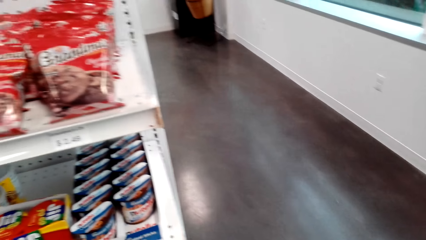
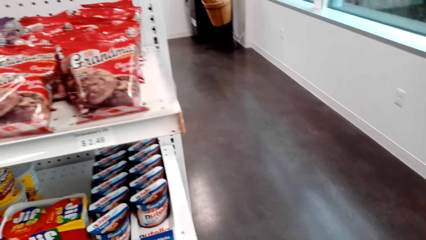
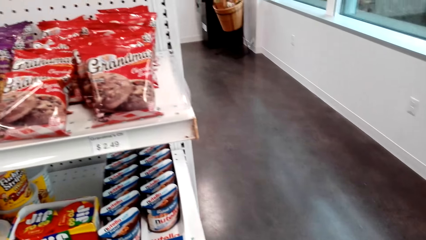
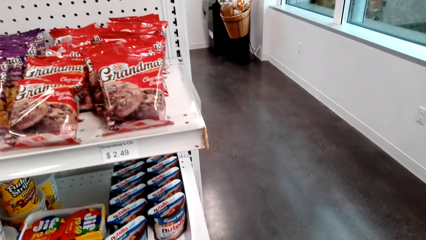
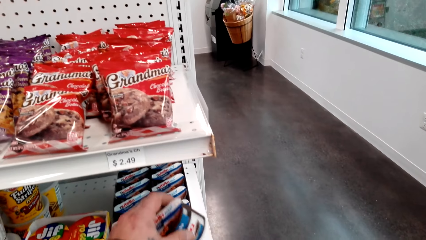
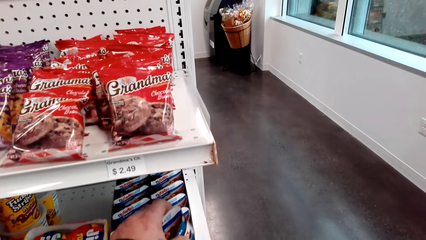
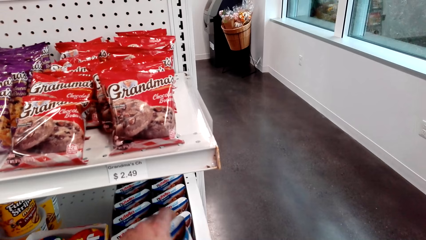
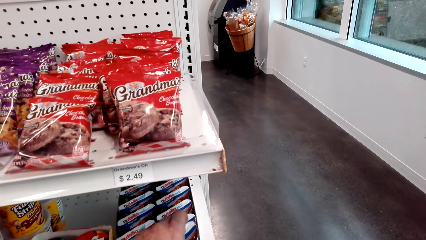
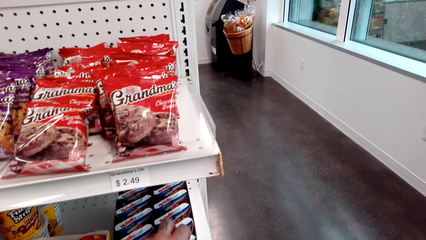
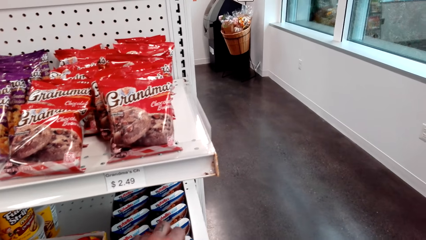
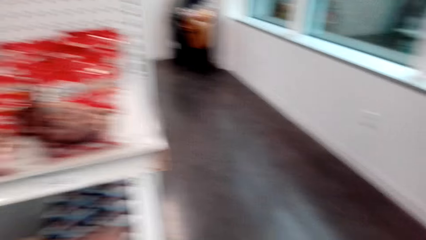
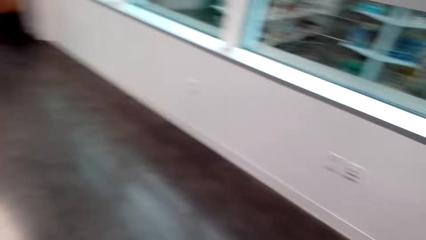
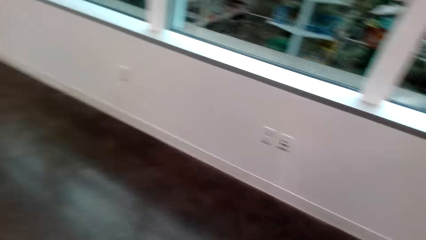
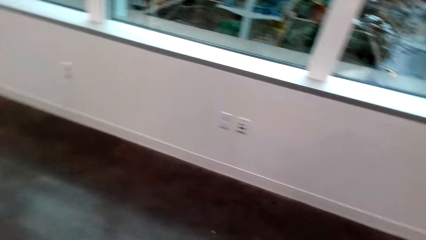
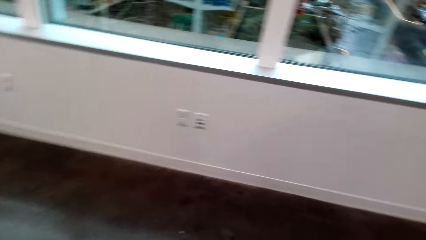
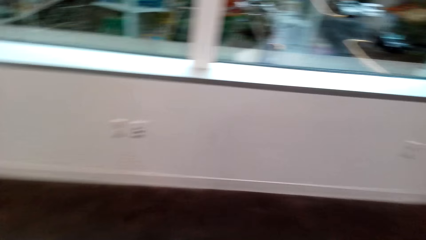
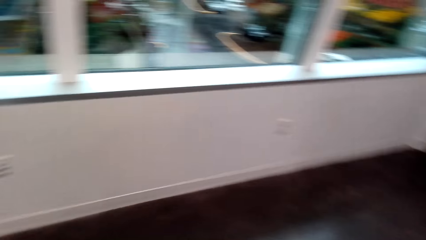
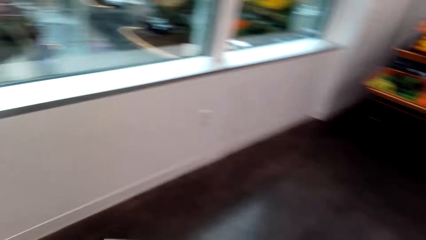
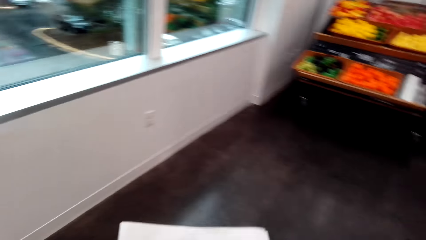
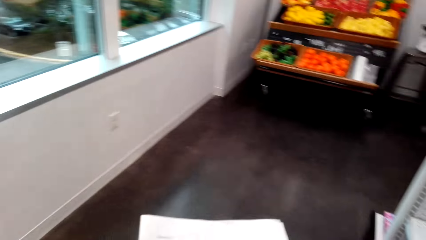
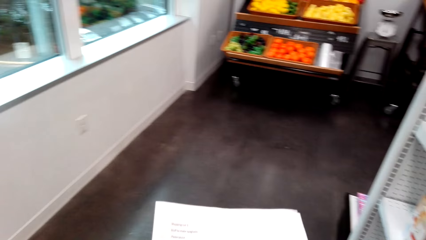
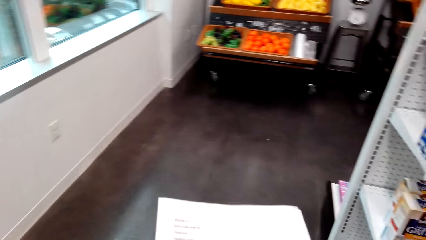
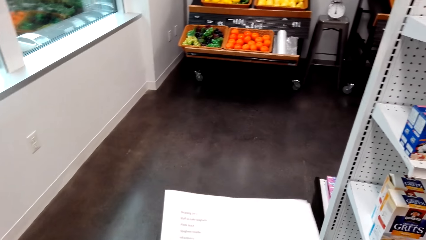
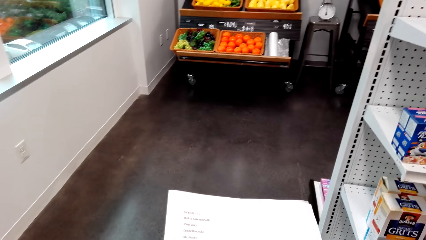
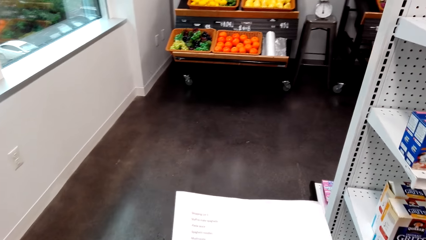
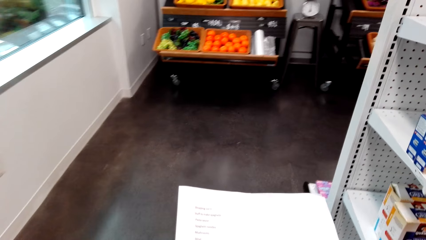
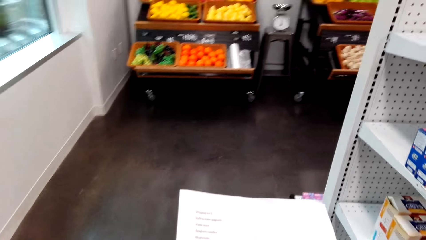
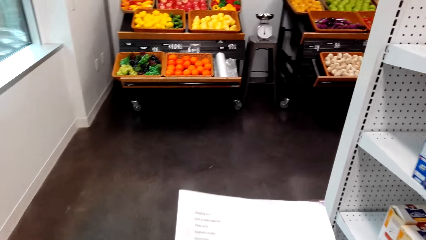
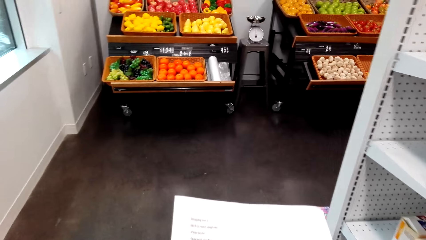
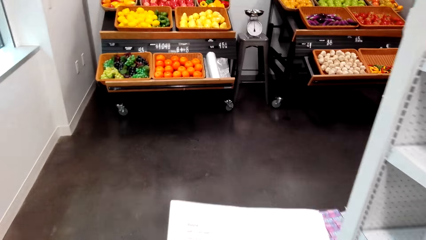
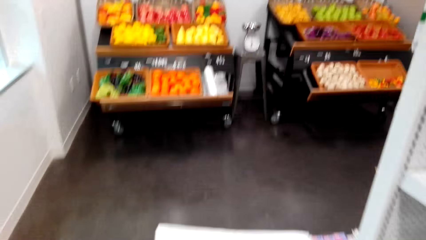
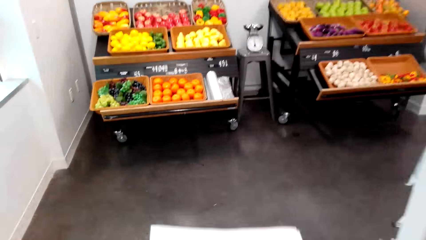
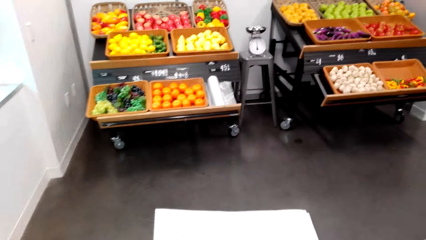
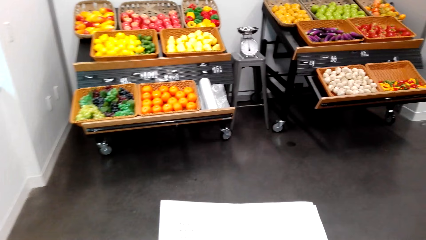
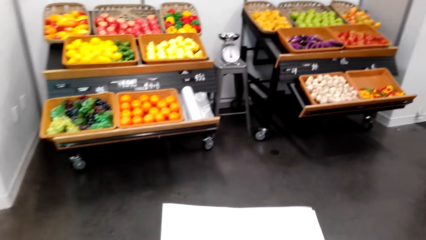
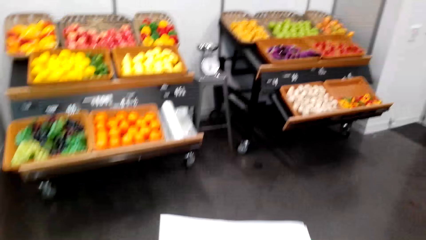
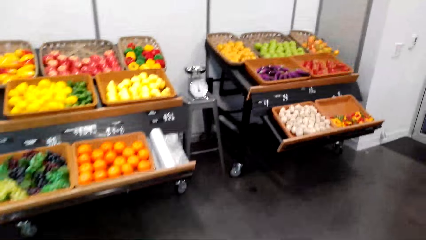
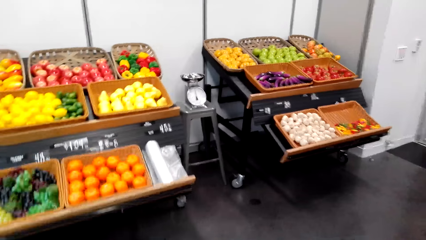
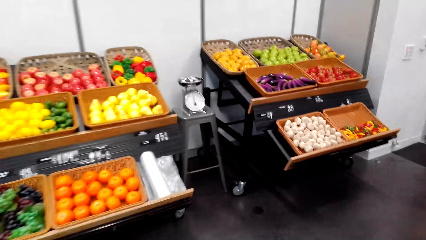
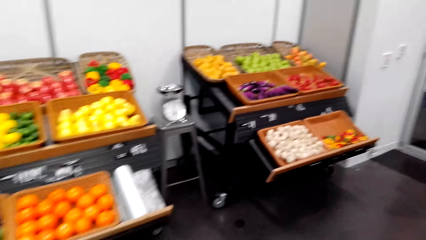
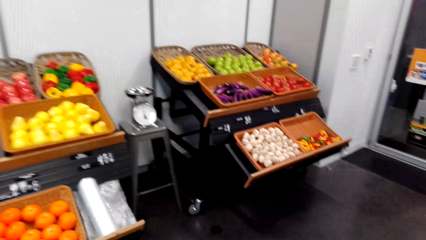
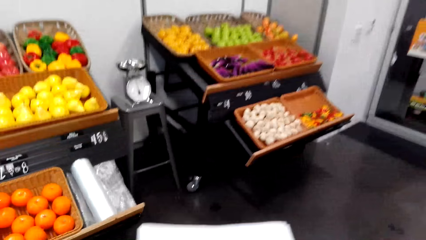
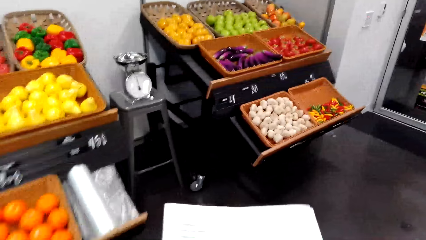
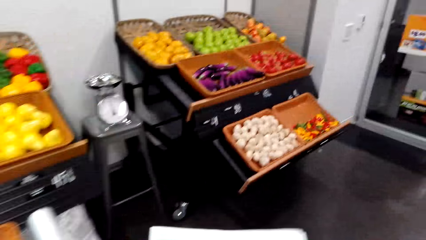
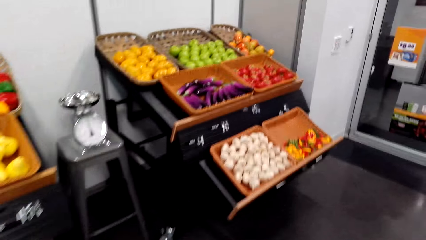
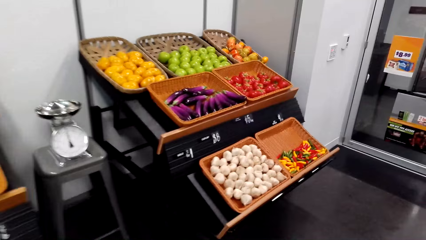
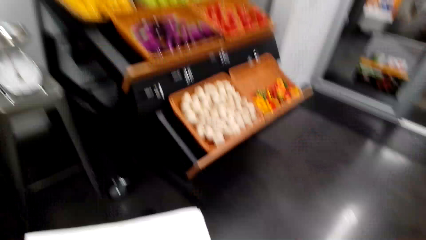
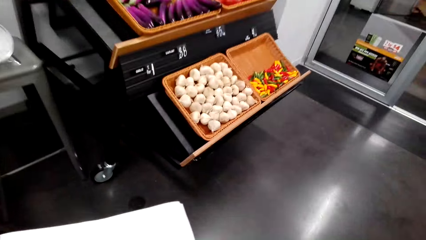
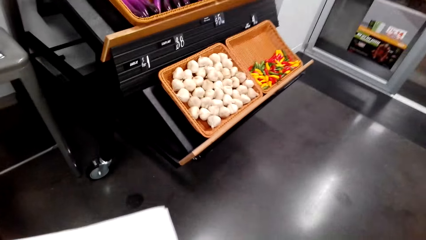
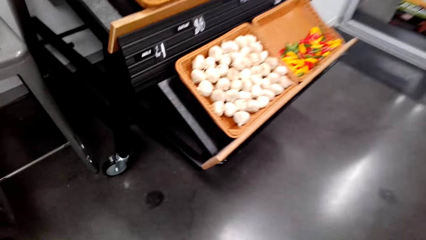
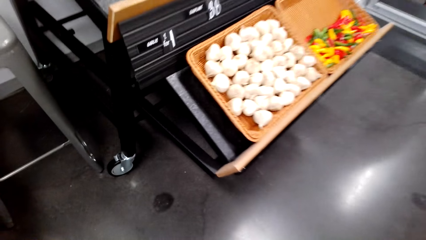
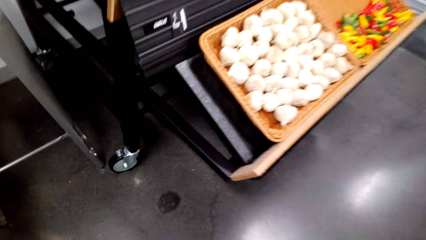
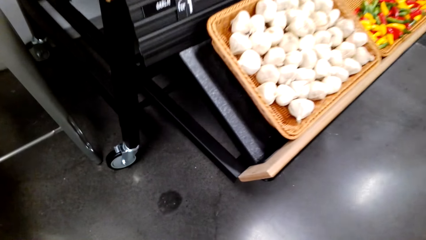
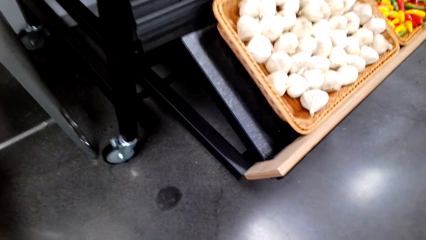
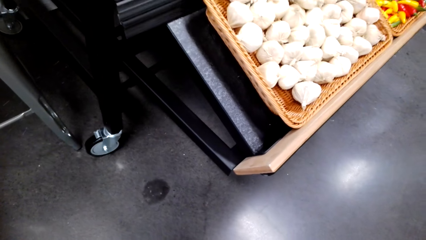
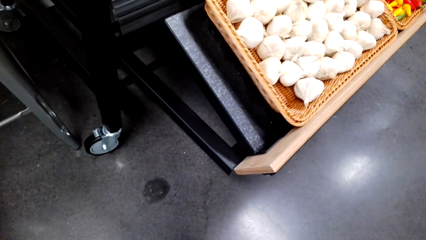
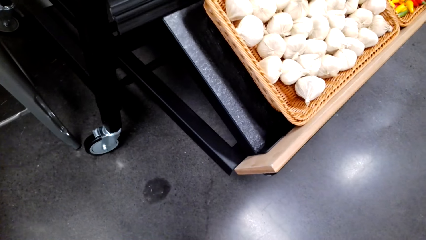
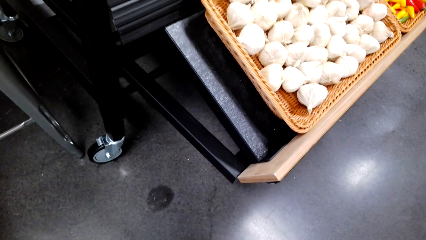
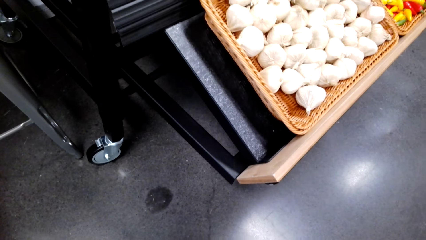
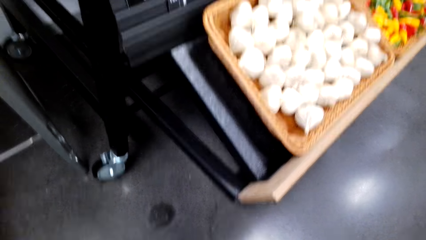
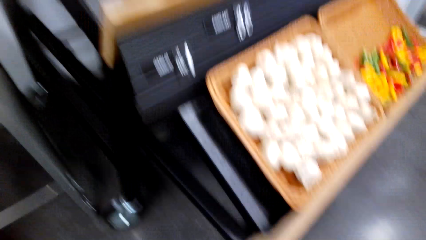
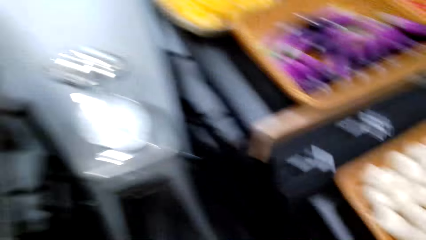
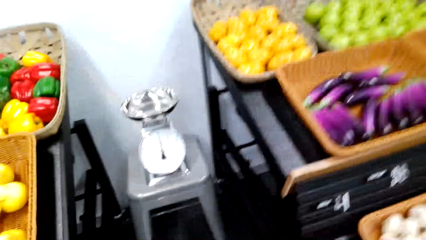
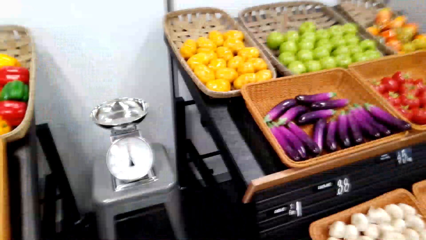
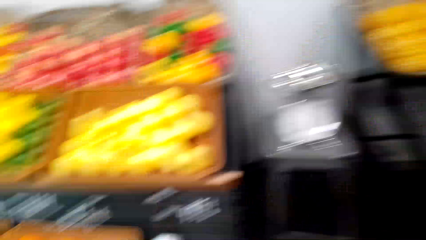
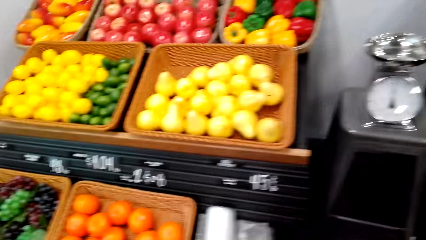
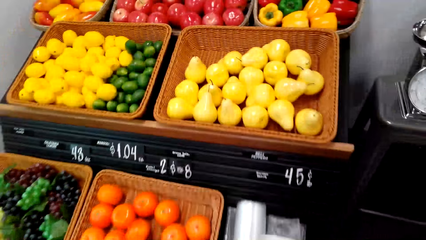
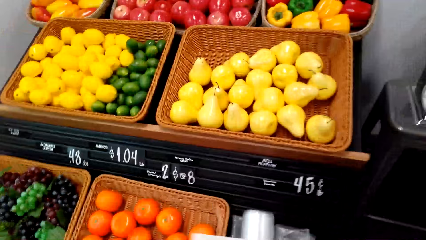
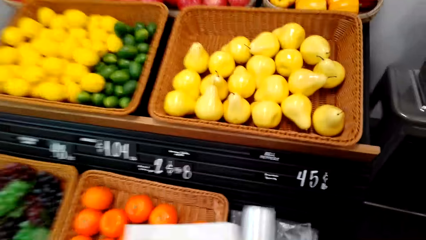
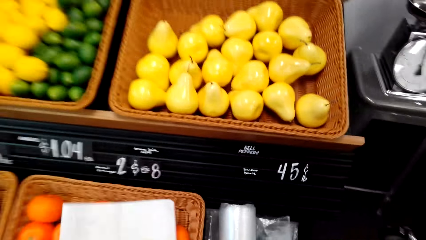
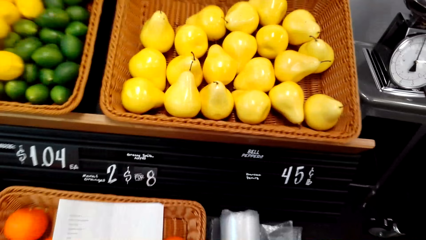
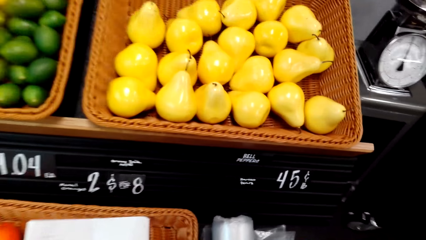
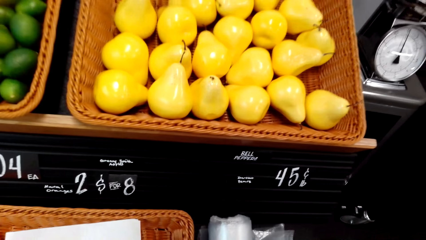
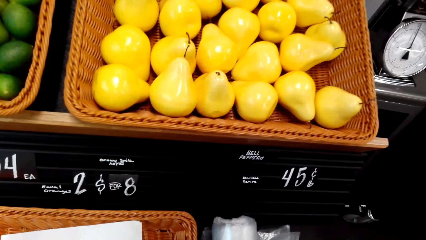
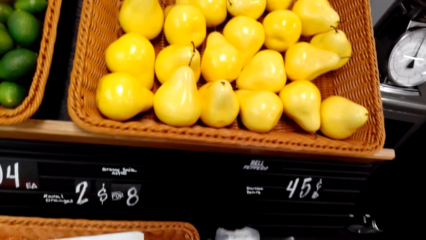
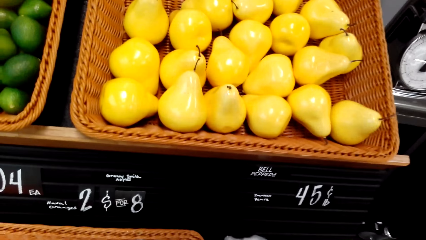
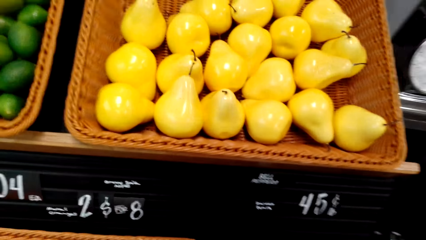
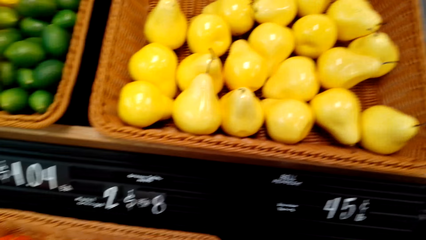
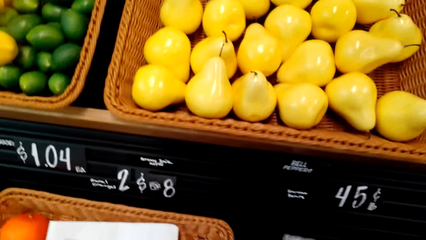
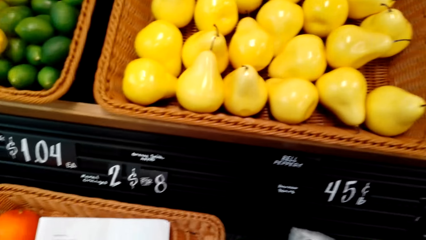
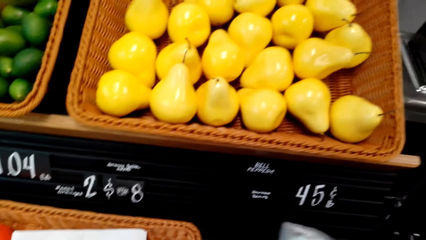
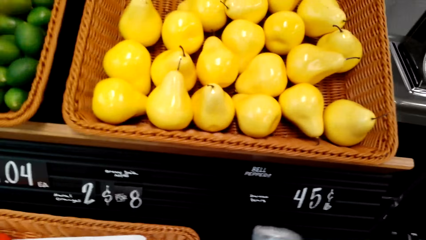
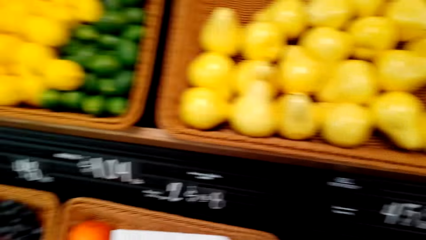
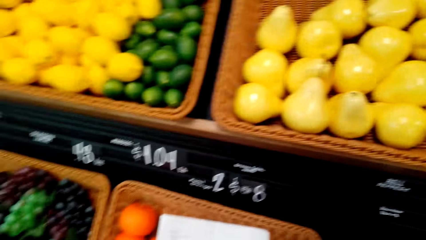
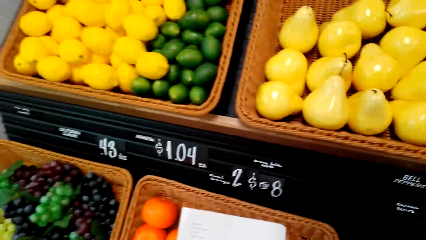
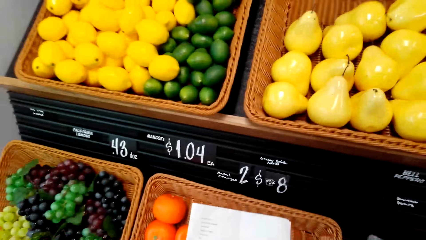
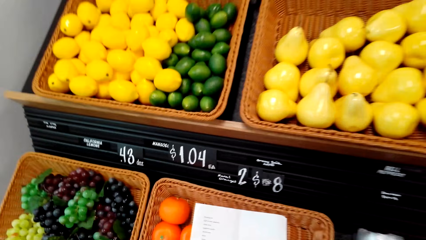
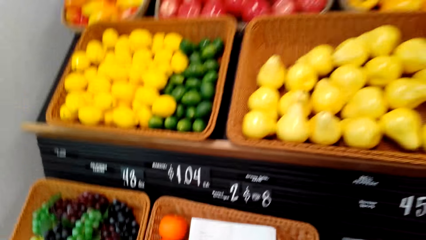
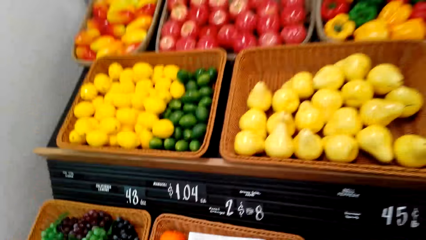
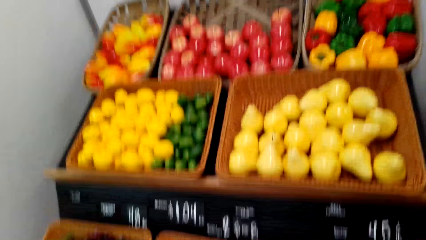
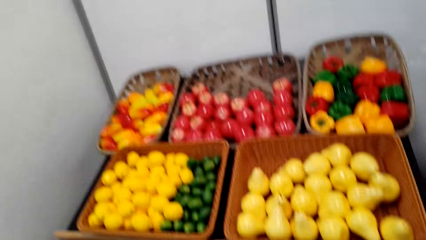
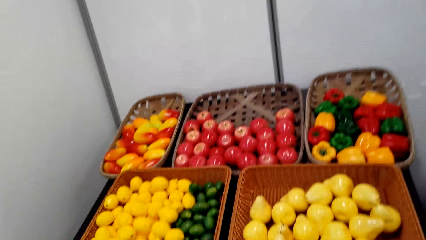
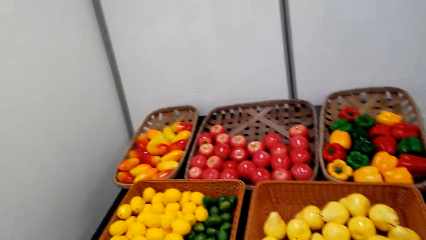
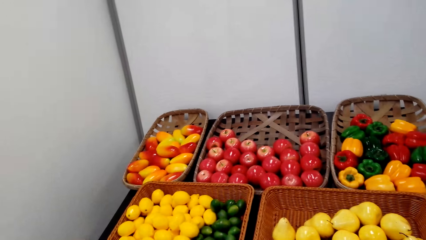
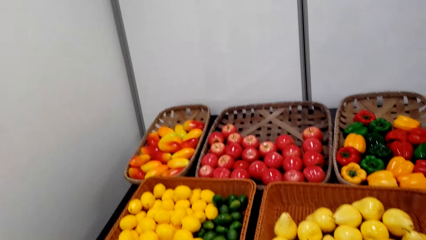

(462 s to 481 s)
The camera wearer puts the Nutella back in the shelf. They look at the sheet of paper. They turn around. They walk around. They talk. They put the sheet of paper on the tray, on a vegetable display rack. They pick up a polythene bag.
